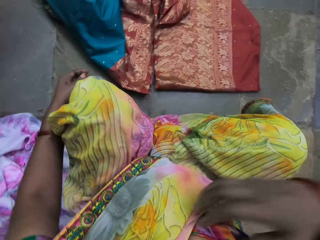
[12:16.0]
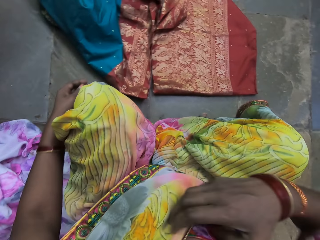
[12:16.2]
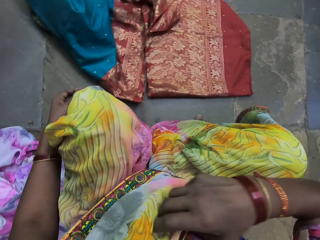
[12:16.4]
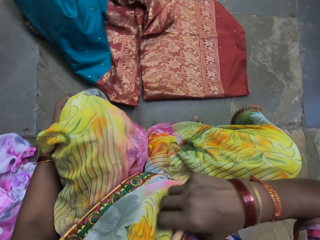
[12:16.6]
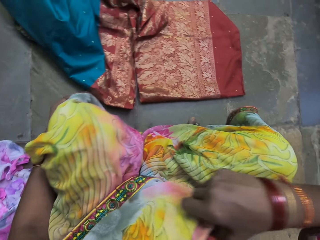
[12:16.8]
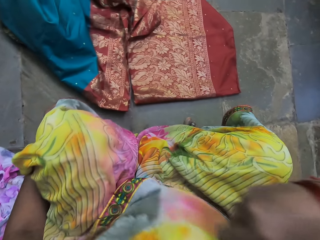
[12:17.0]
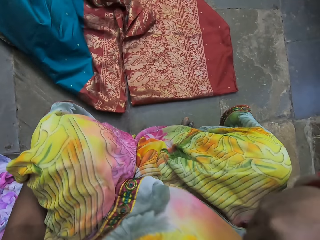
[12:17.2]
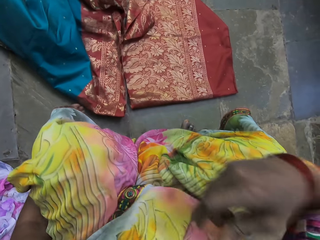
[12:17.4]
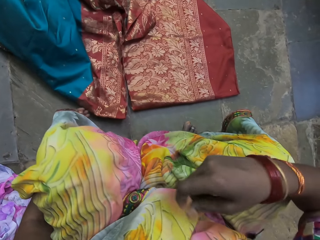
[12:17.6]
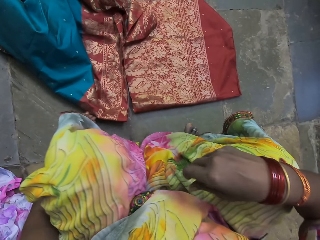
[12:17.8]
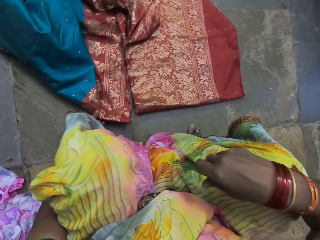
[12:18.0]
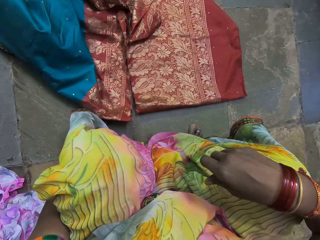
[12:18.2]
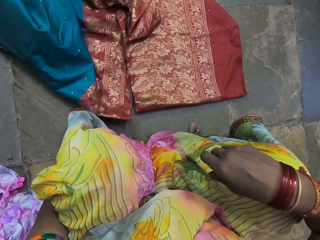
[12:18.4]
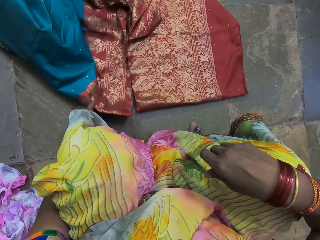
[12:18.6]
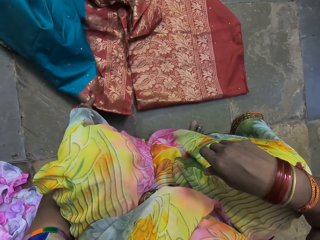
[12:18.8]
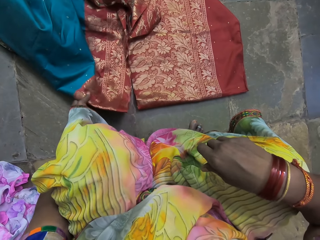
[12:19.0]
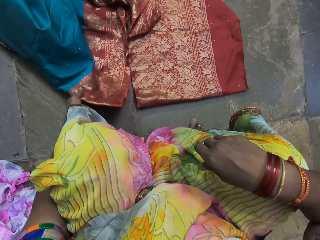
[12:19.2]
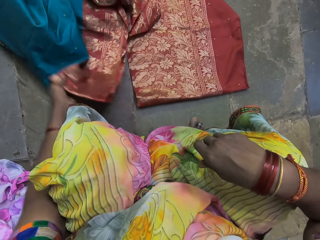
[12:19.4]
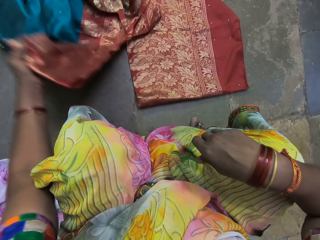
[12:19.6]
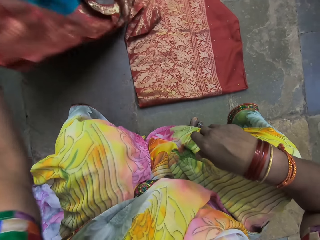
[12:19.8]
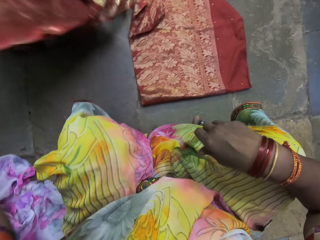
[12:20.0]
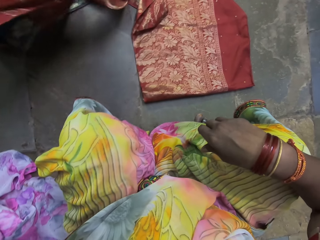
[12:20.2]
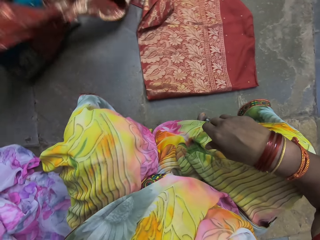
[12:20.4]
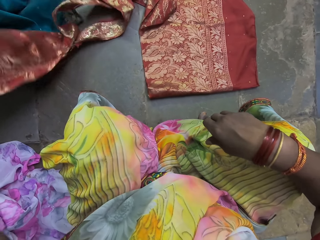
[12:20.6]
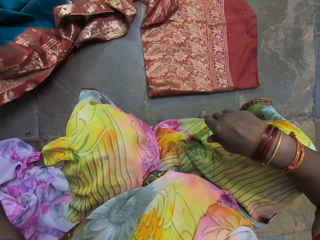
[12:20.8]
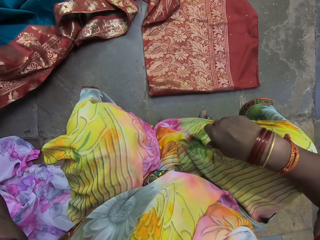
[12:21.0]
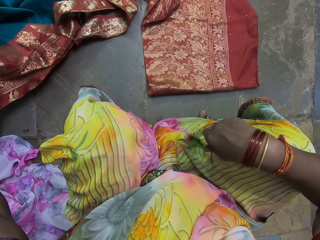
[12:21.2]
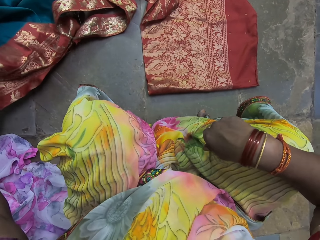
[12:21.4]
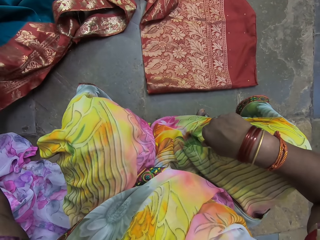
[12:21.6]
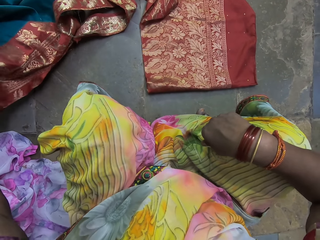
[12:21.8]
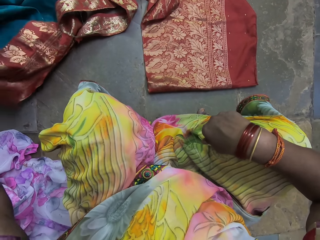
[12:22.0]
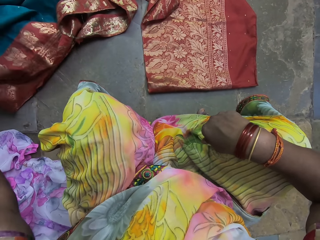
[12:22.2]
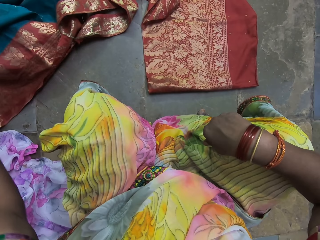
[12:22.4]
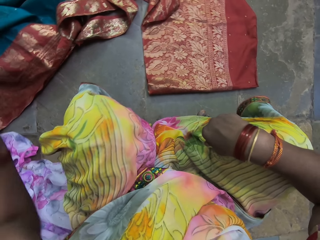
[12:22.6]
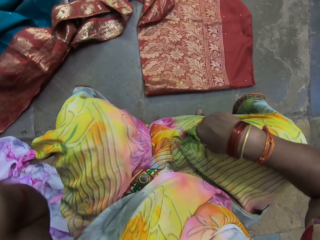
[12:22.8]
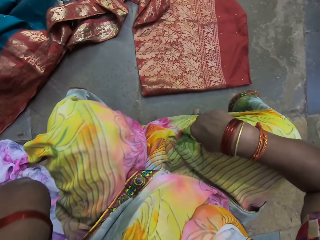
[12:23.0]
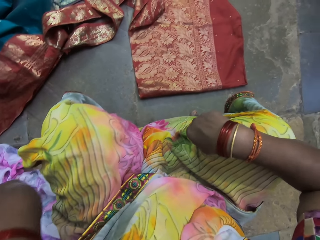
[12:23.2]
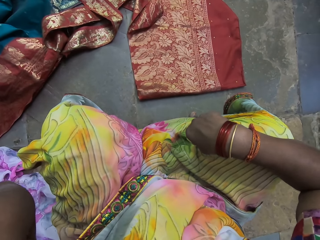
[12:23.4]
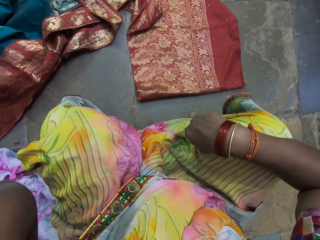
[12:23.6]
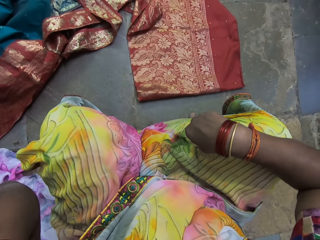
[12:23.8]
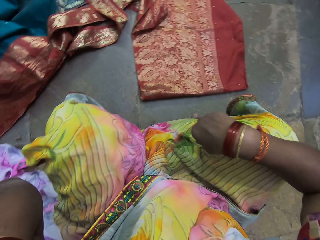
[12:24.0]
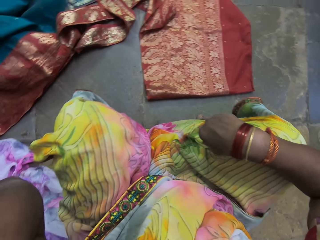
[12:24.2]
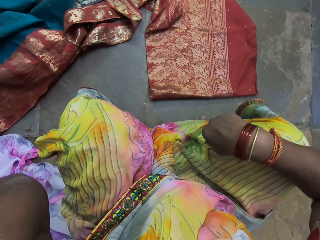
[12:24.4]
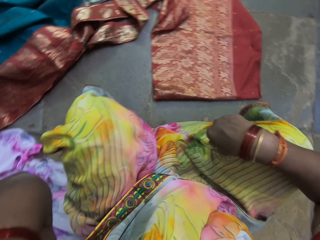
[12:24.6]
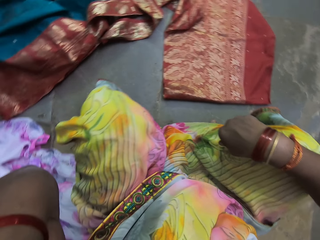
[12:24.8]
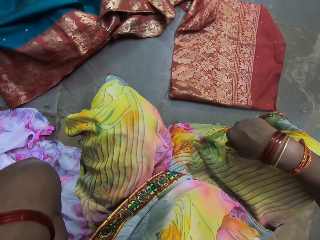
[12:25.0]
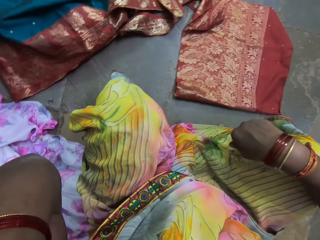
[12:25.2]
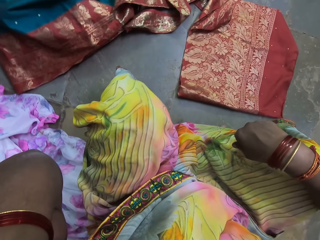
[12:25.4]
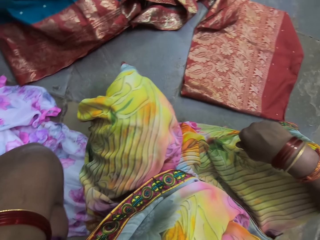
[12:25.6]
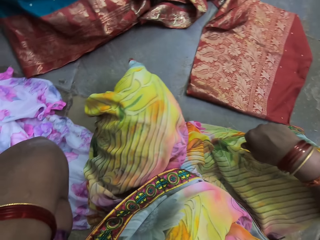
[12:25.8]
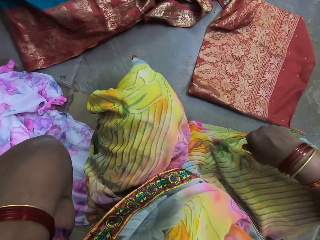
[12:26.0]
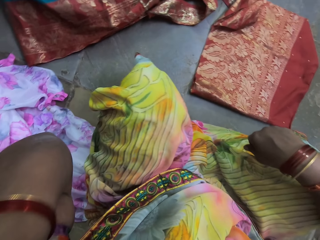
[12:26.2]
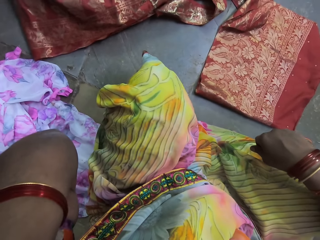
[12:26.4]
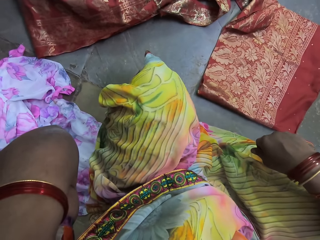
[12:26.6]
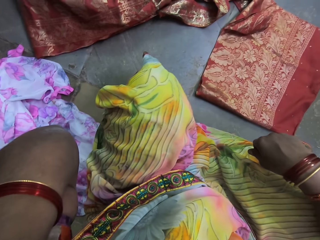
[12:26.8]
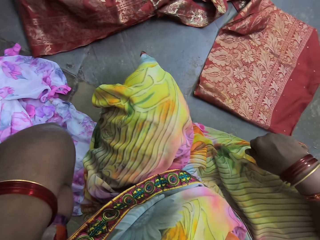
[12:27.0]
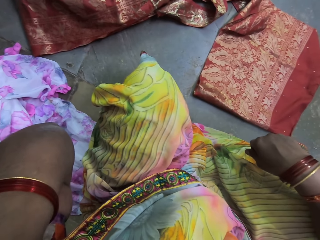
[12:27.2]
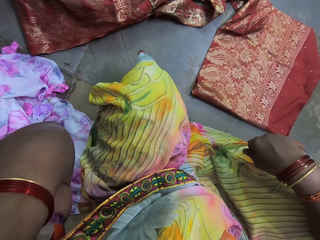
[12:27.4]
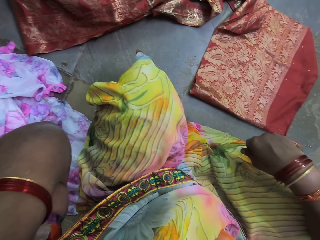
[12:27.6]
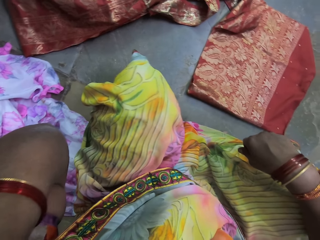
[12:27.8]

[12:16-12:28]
The camera wearer adjusts a cloth on her chest with her right hand. She lifts a piece of cloth from the floor with her left hand. She moves the cloth on the floor with her left hand. She places the piece of cloth on the floor with her left hand. She adjusts a camera on her head with her left hand. She scratches her head with her left hand.

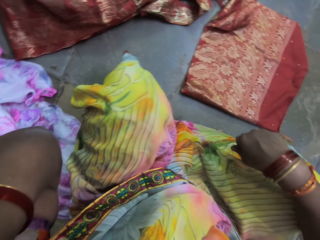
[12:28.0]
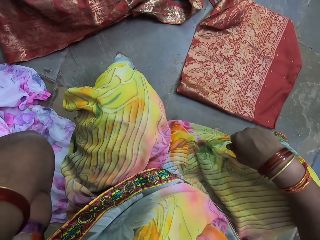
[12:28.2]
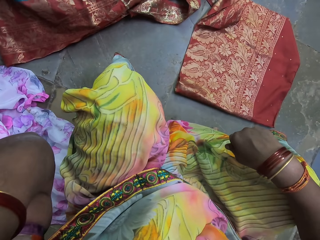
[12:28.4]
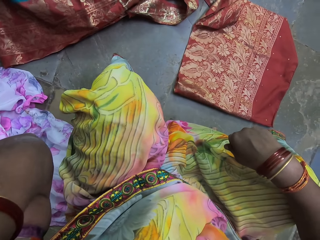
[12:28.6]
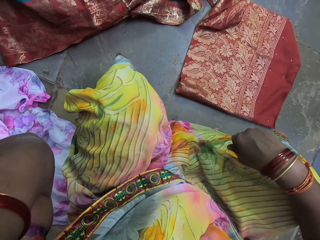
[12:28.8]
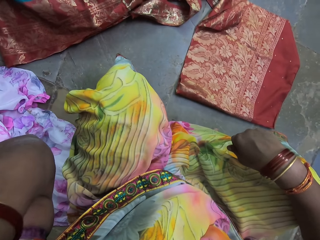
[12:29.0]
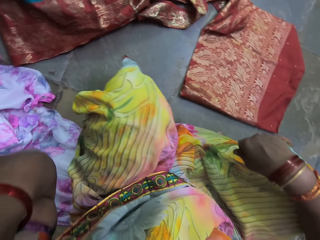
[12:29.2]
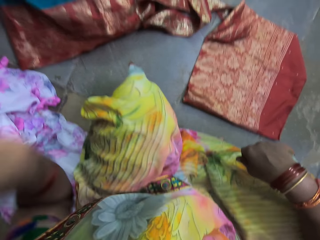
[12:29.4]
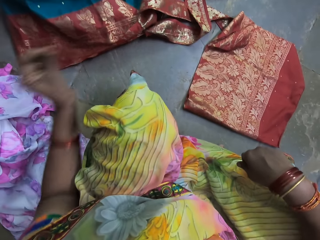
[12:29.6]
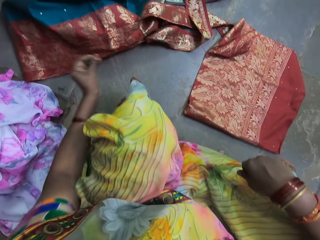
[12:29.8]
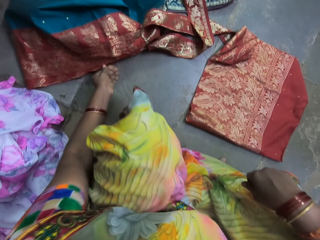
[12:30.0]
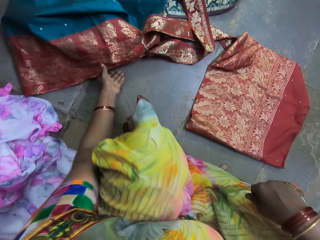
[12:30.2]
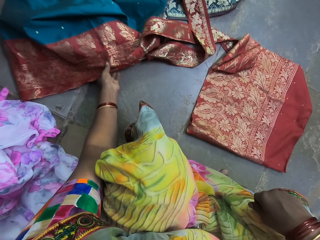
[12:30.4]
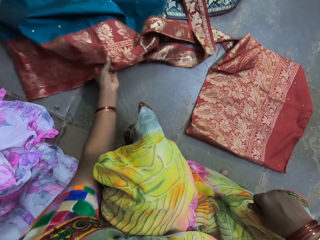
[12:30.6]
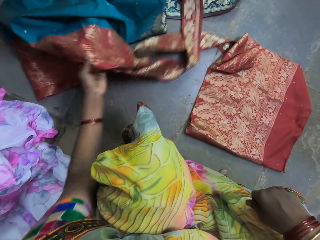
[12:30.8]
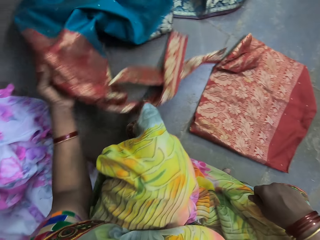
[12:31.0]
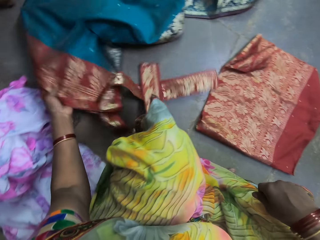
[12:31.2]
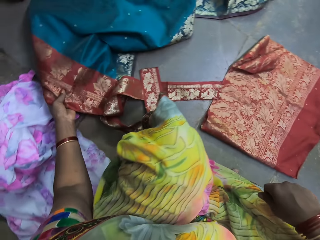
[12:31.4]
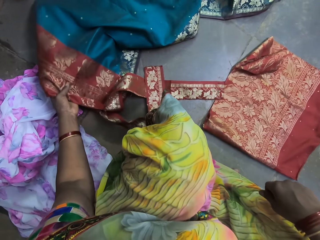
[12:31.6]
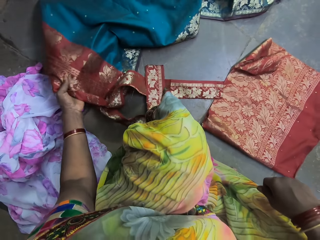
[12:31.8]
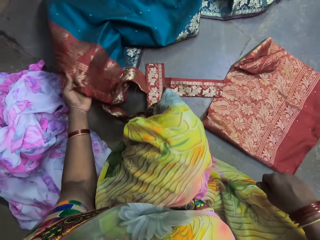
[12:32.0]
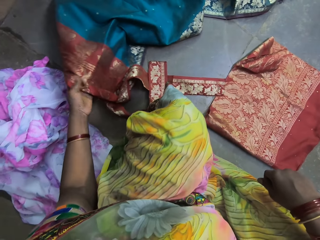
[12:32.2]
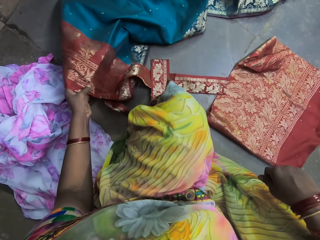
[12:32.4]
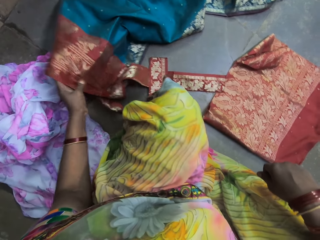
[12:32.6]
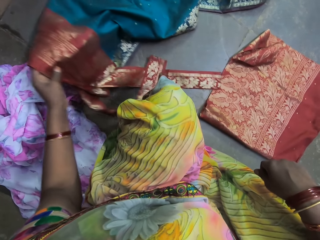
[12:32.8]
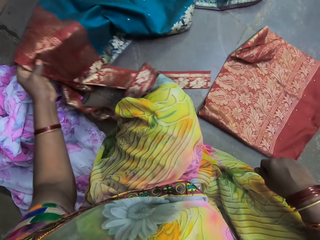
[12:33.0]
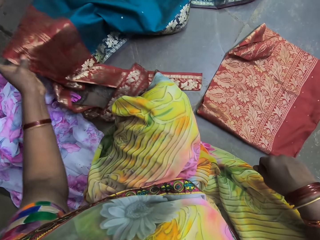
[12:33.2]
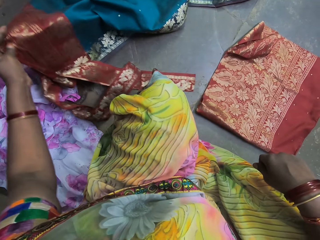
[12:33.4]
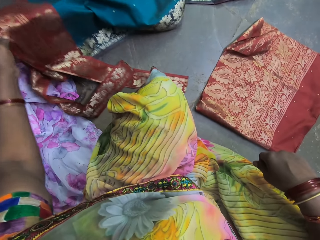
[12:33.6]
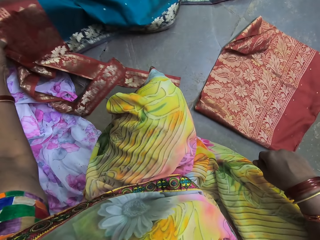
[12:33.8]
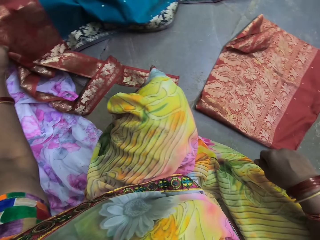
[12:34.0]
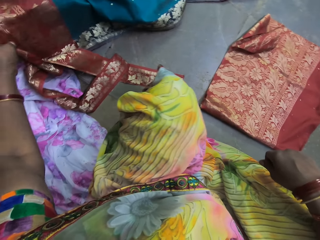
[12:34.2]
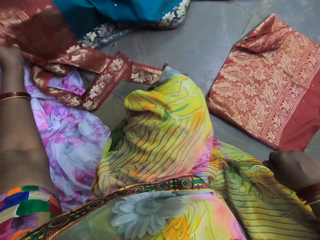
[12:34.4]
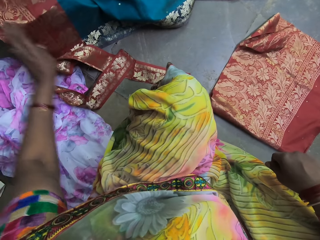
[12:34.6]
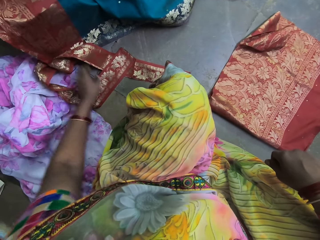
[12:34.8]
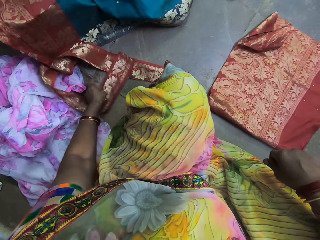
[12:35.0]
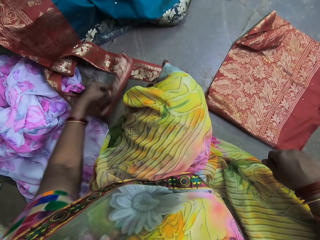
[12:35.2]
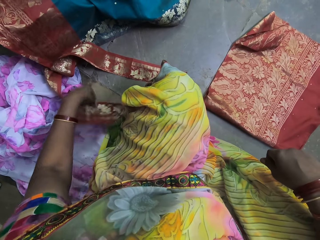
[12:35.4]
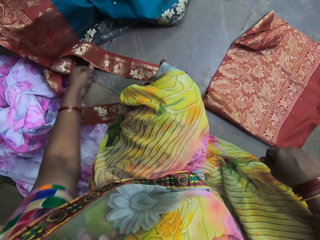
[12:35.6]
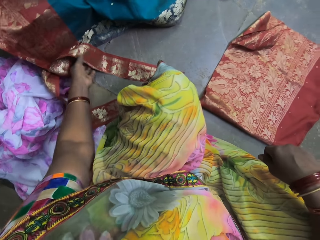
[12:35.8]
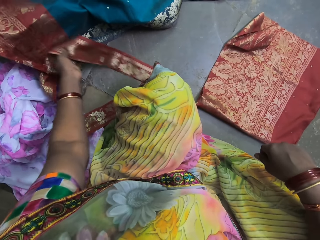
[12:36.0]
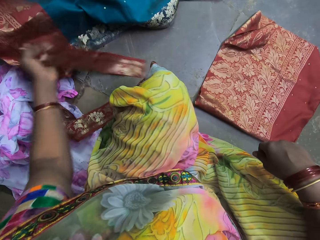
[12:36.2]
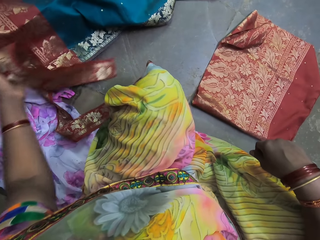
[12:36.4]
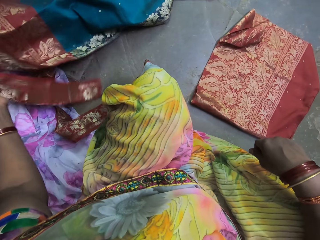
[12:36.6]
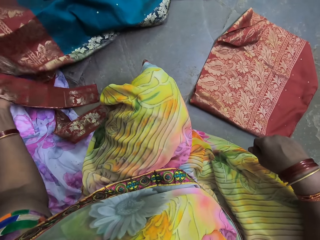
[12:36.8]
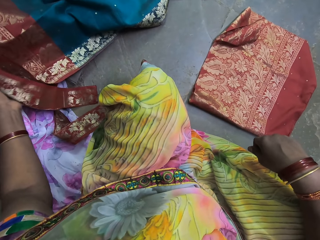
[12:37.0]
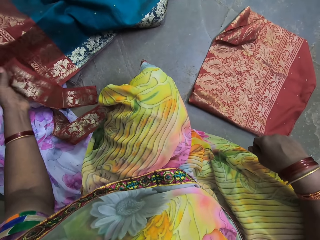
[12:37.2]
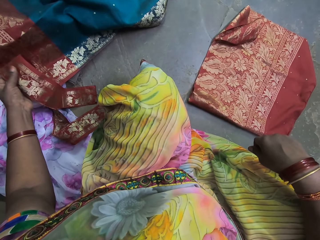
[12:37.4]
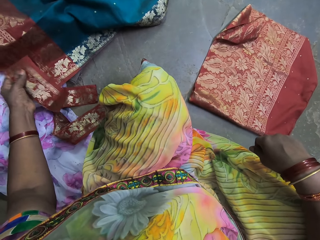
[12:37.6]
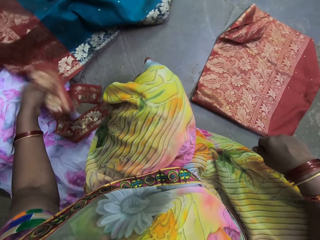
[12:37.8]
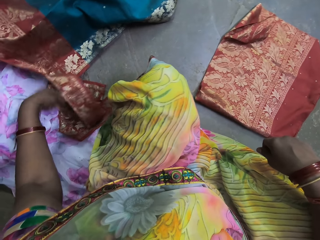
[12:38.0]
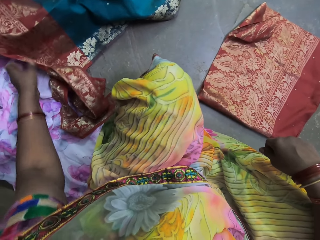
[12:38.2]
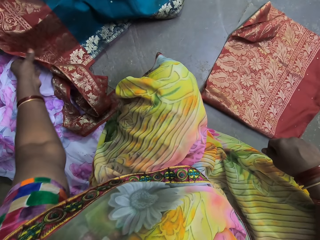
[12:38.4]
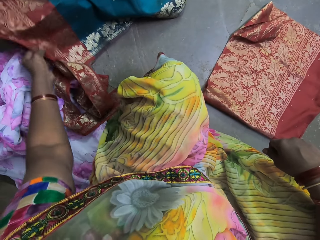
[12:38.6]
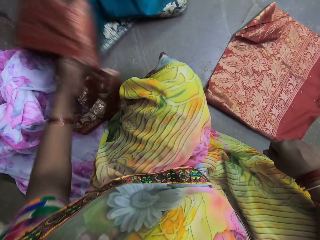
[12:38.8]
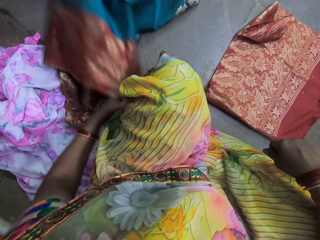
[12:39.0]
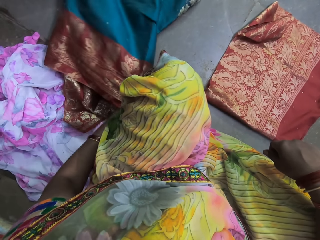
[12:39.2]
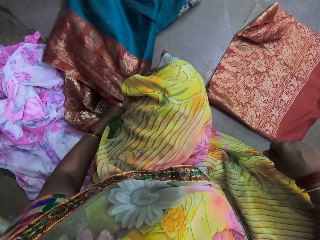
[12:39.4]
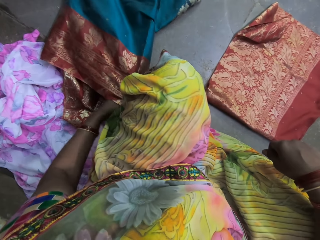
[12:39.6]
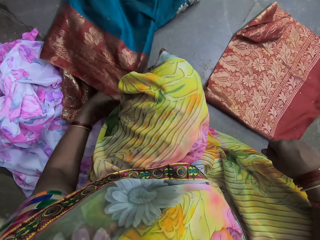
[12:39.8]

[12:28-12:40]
The camera wearer moves the piece of cloth on the floor with her left hand. She stares at the cloth in her left hand.
